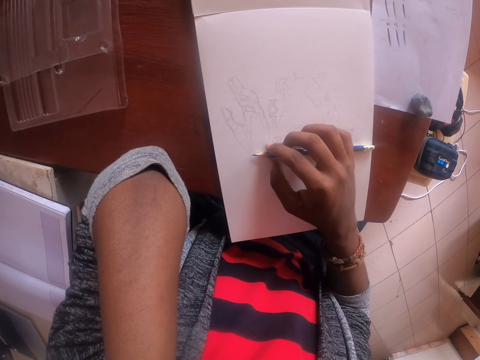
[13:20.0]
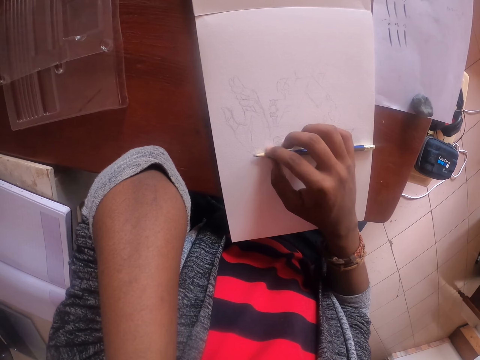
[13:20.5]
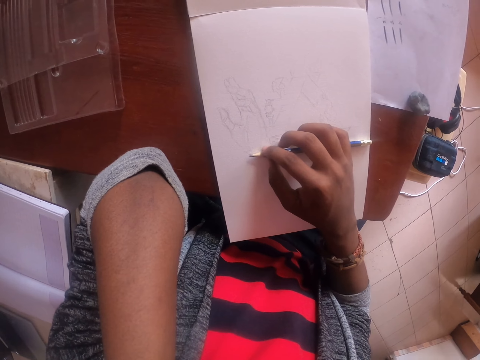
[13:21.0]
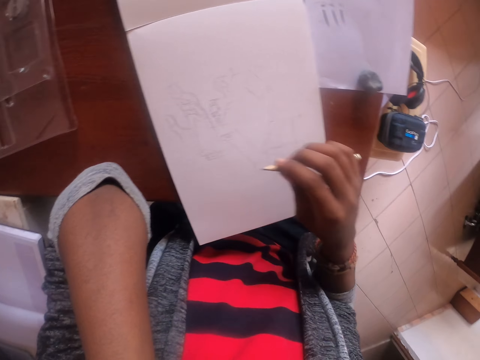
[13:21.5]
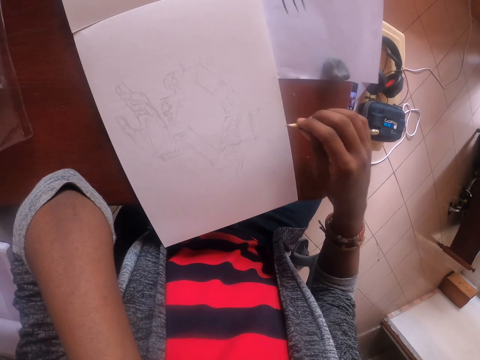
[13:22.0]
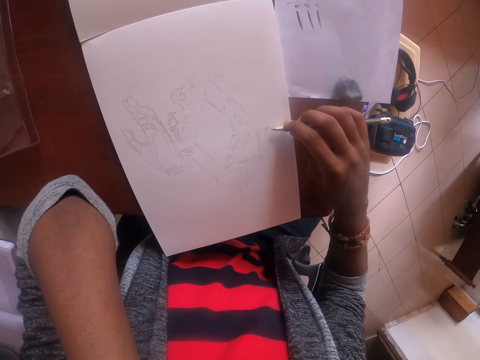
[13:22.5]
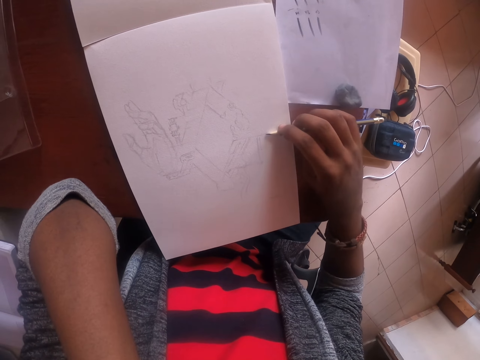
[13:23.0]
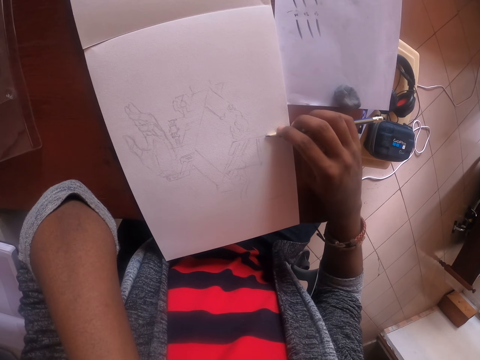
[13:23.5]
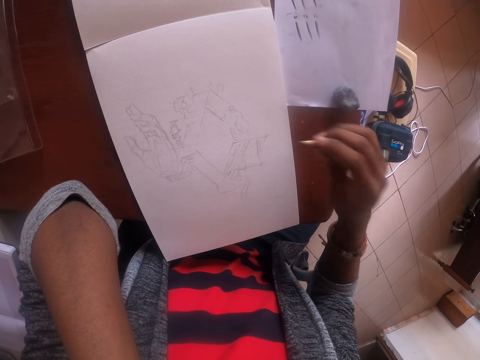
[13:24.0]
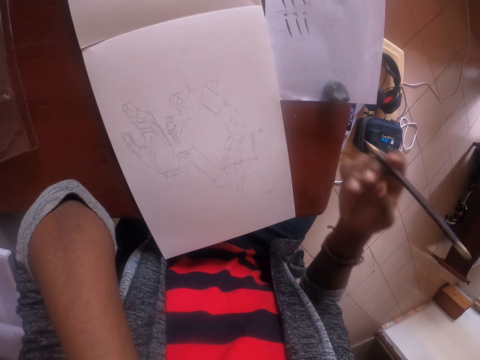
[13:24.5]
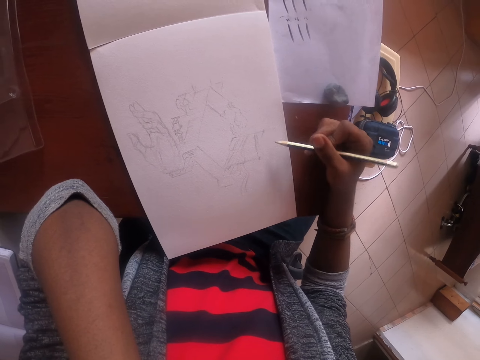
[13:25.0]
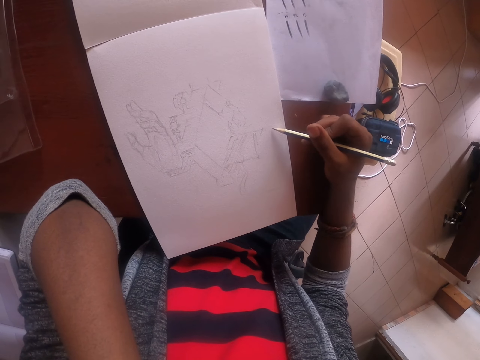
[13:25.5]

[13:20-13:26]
The camera wearer removes the pencil from the drawing paper. They draw the image.

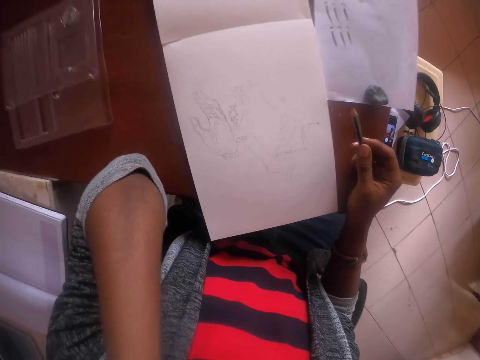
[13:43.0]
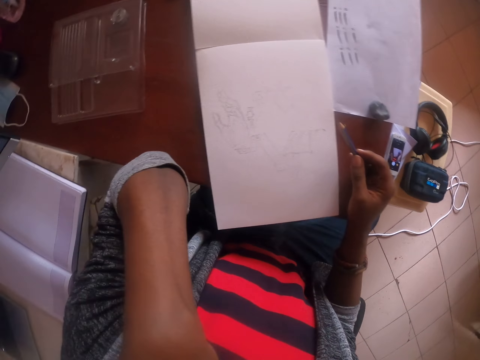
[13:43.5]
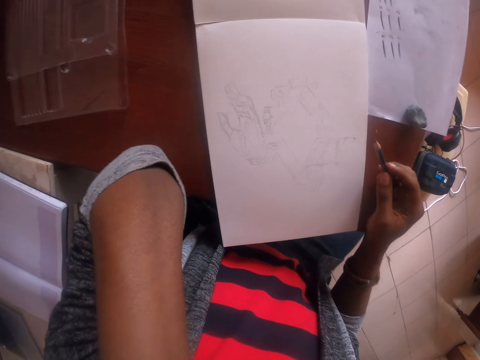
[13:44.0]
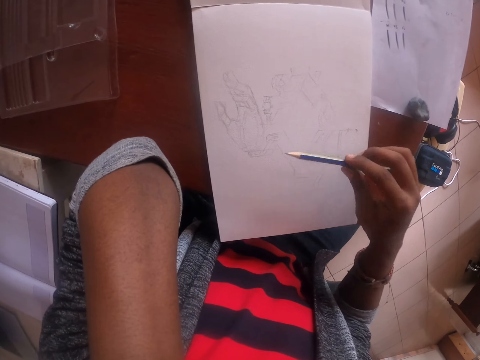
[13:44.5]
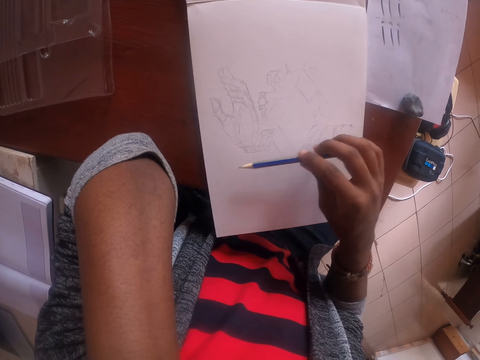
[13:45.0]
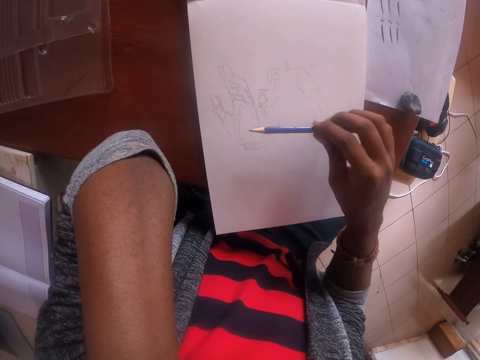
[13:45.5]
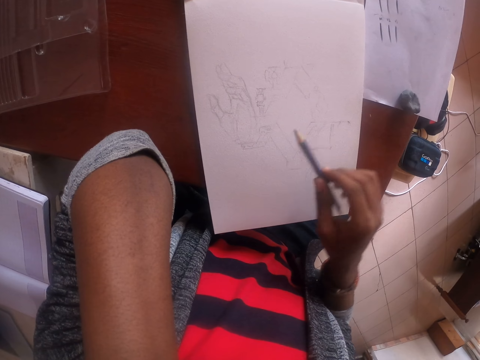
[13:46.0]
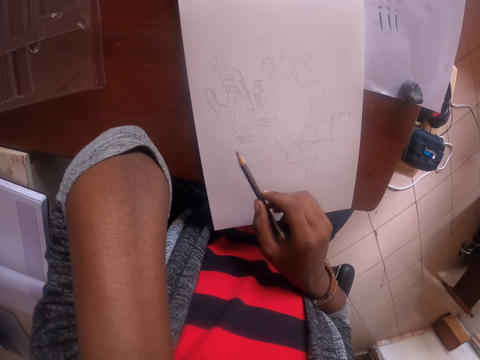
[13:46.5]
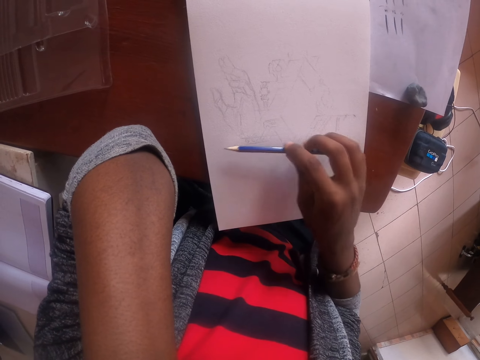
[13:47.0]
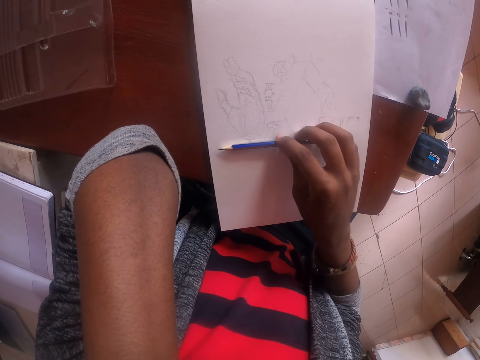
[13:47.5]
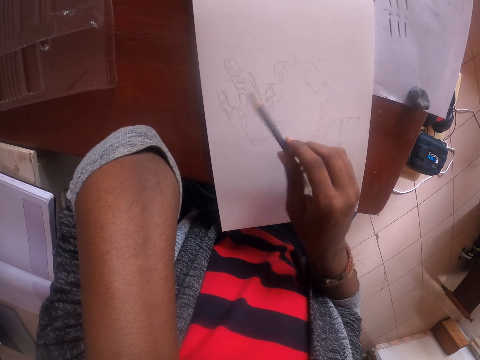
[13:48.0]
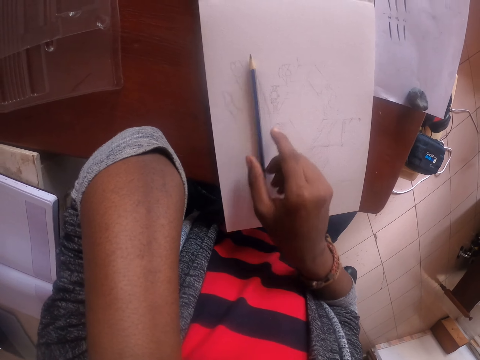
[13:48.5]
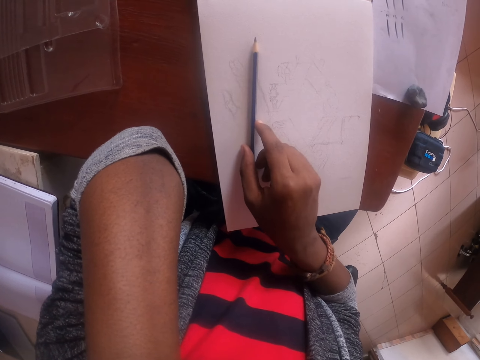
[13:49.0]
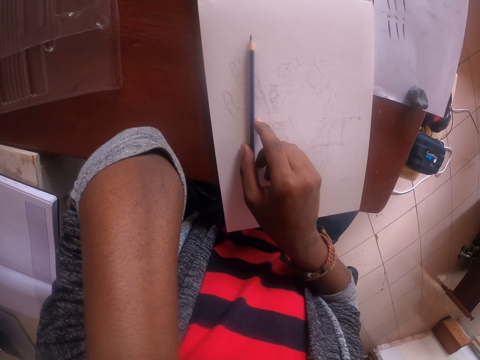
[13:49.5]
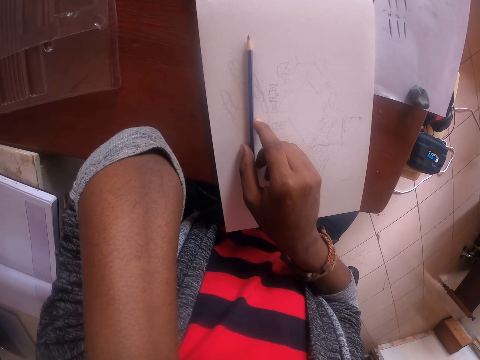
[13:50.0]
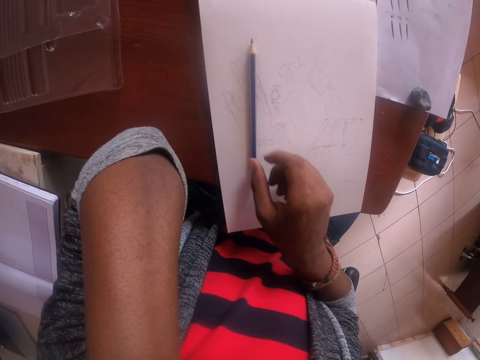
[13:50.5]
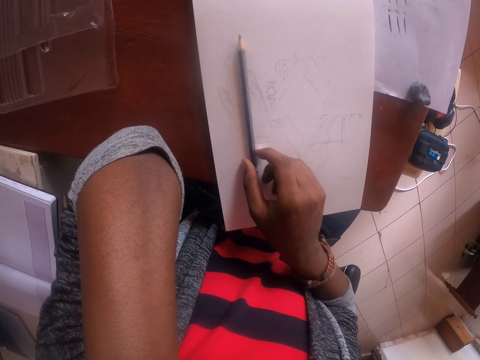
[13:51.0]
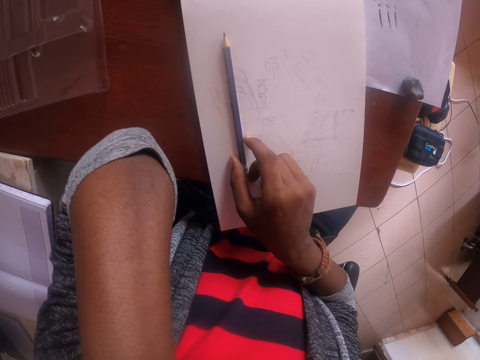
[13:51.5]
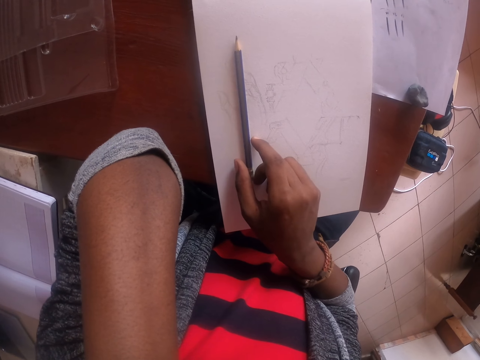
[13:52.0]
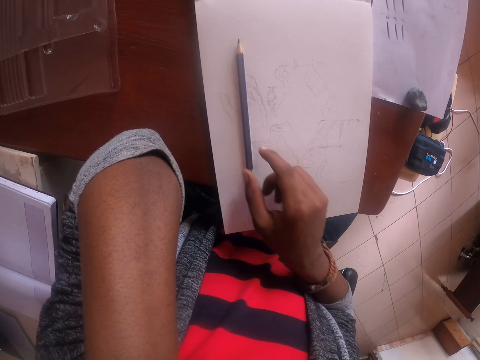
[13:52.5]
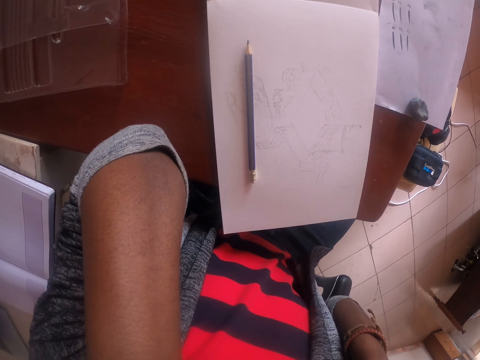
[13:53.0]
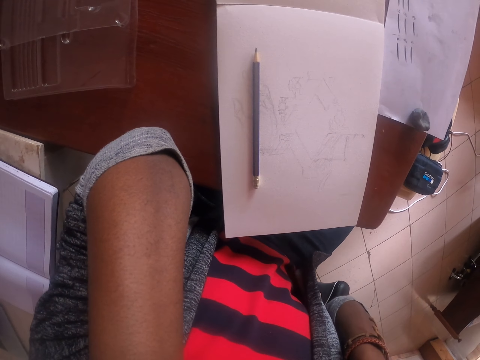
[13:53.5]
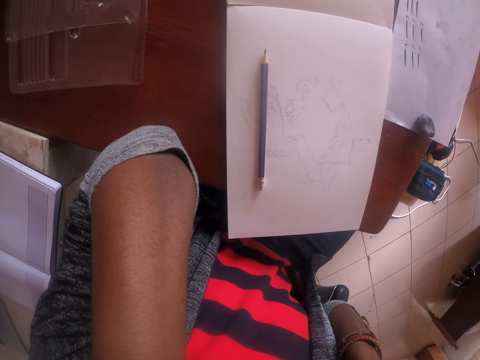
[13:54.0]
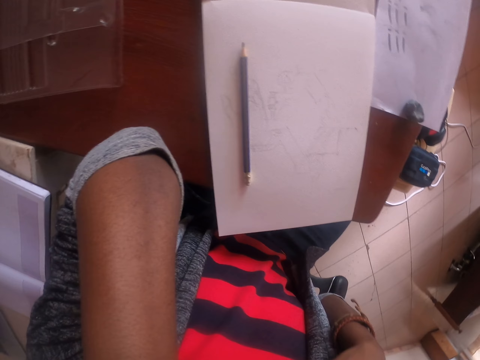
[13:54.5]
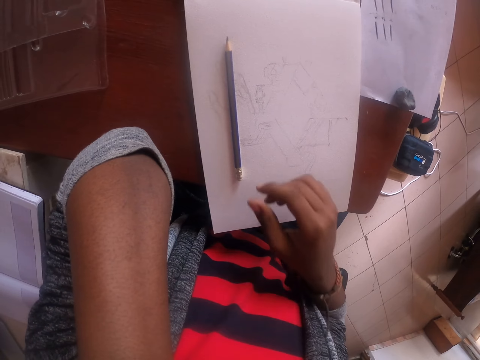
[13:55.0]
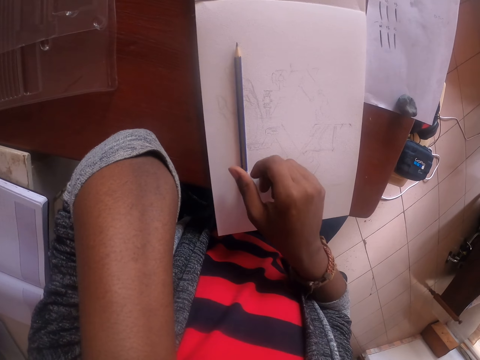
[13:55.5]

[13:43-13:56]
The camera wearer holds the pencil. They put the pencil on the drawing book. They move the pencil. They move the pencil again. They touch the body.

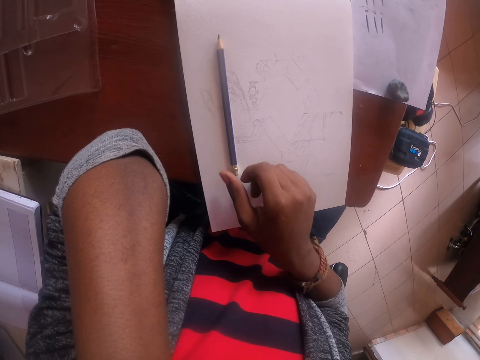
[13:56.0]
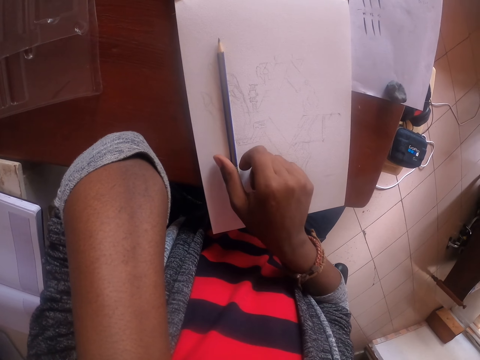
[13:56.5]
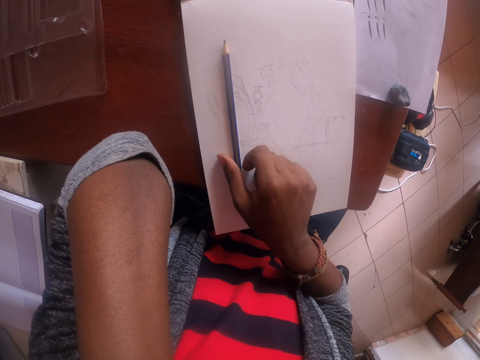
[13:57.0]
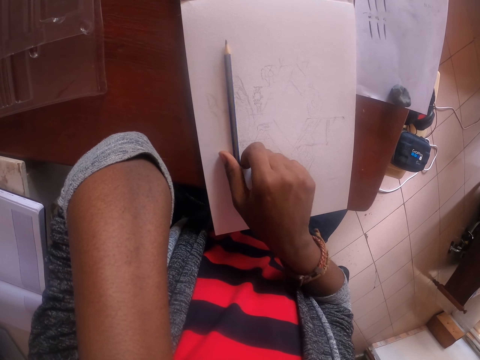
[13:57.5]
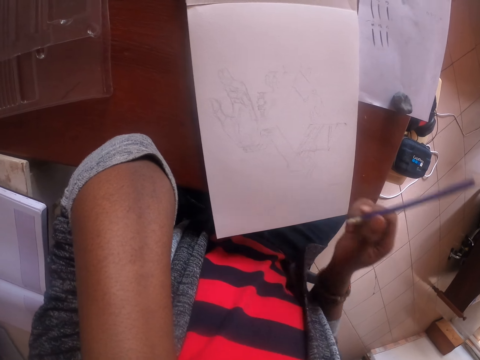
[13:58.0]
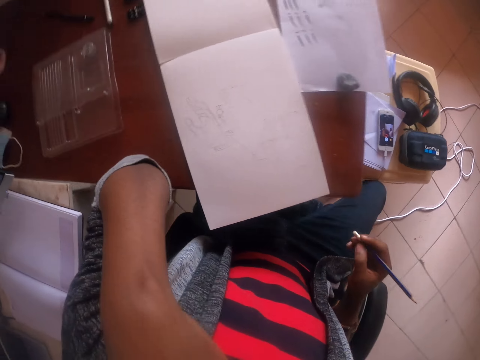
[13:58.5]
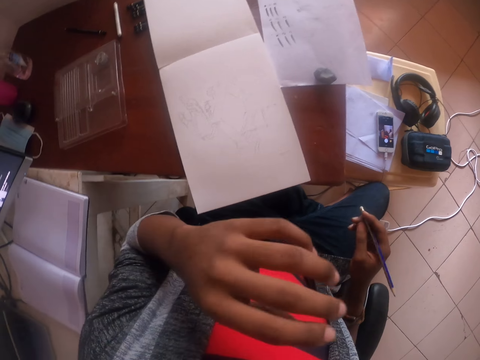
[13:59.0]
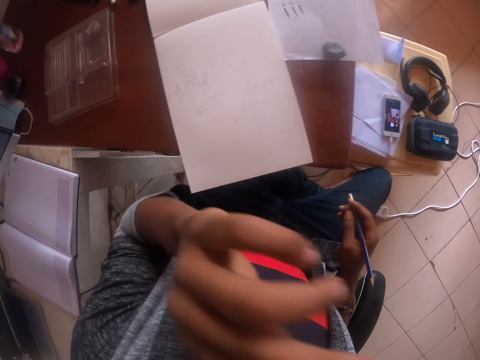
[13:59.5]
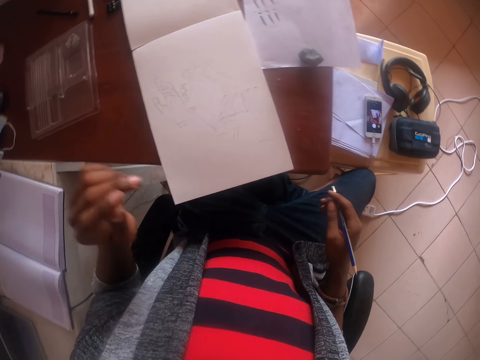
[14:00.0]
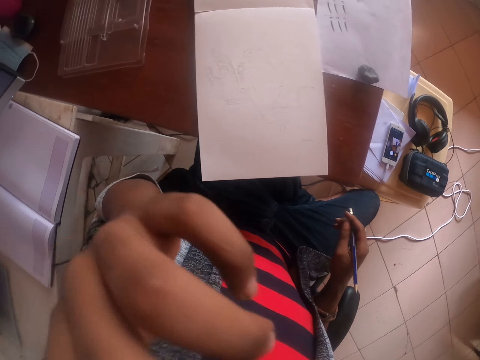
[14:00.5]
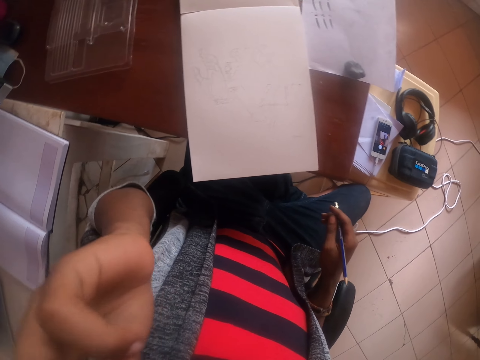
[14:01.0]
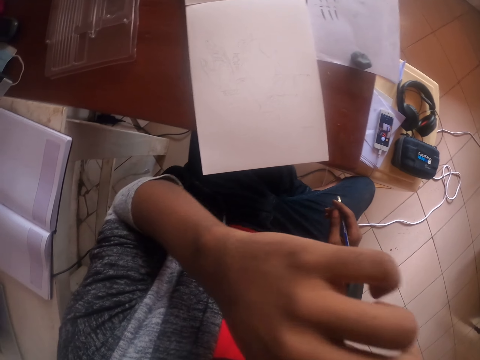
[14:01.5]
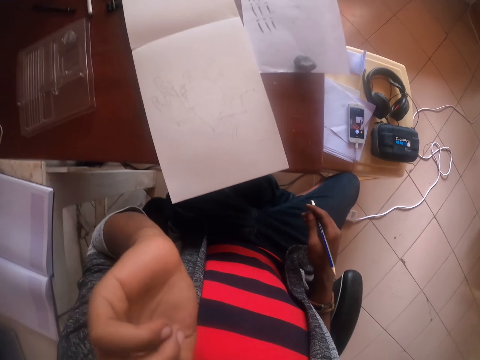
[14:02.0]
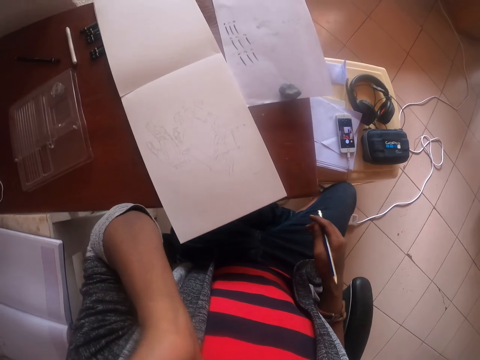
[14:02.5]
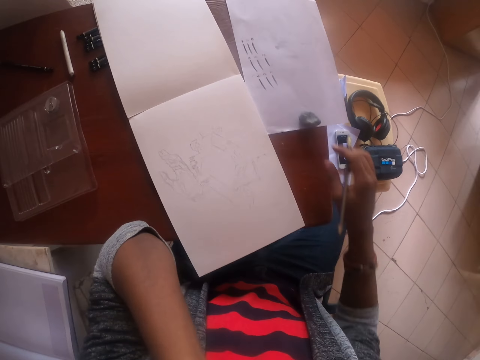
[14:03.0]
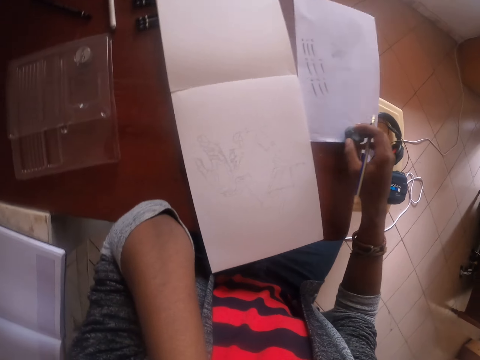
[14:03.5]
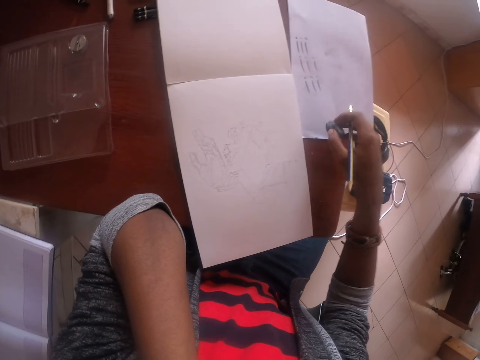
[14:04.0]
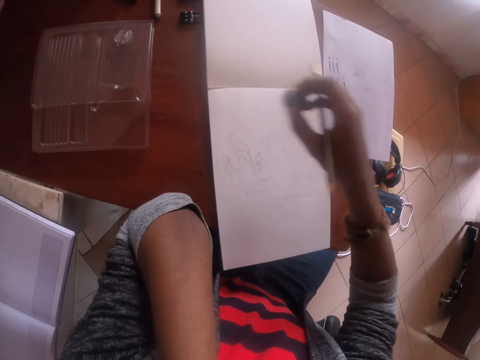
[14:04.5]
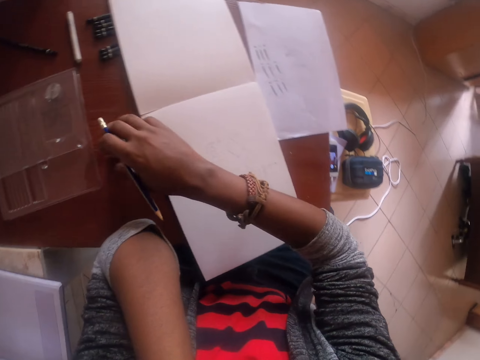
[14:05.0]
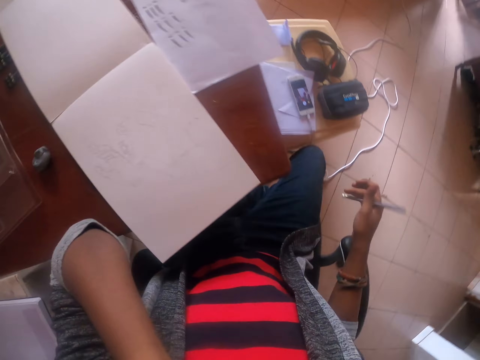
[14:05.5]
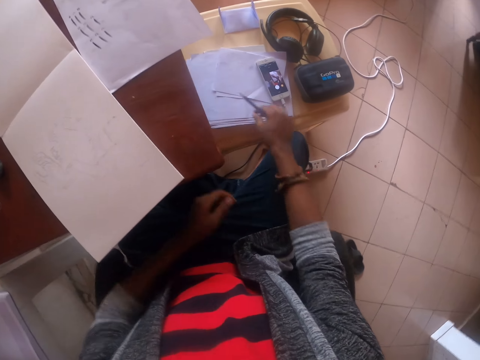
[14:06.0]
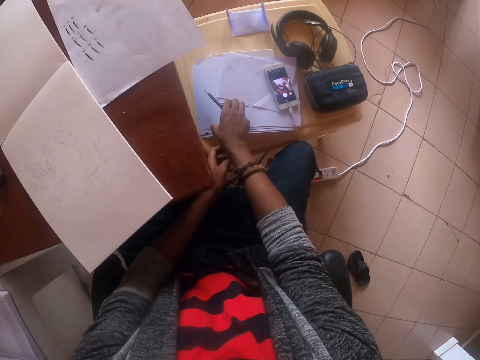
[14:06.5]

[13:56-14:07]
The camera wearer takes the pencil. They touch the face. They touch the face again. They move the rubber to the other side. They take an object. They put the object down.
